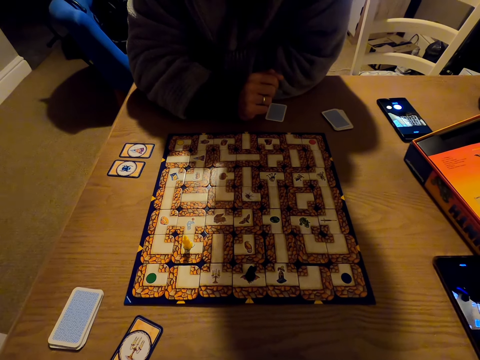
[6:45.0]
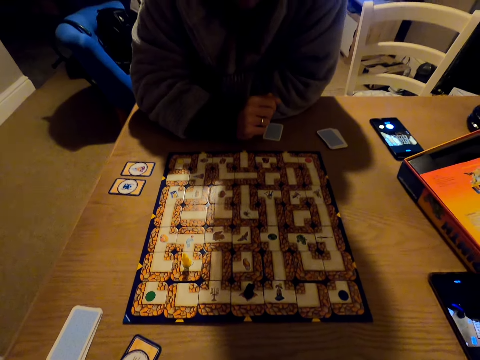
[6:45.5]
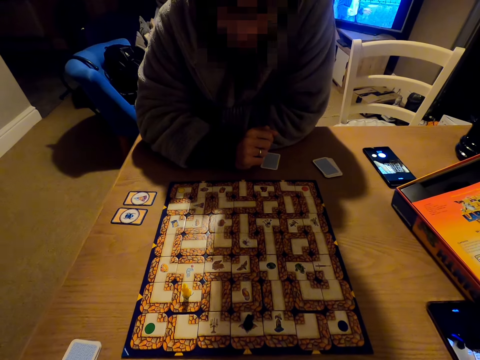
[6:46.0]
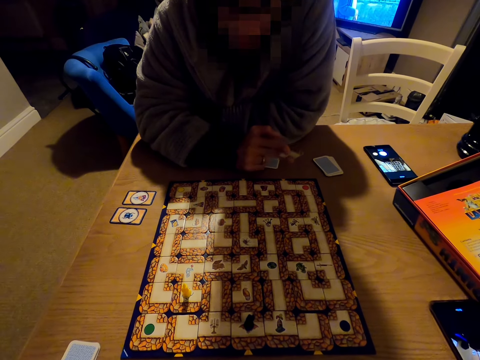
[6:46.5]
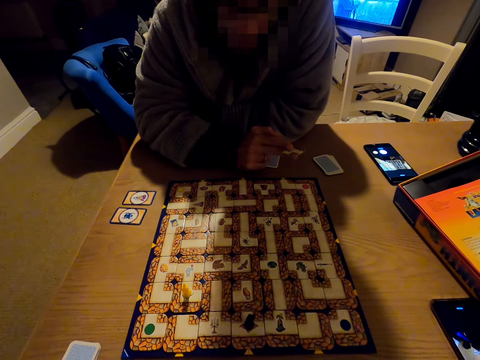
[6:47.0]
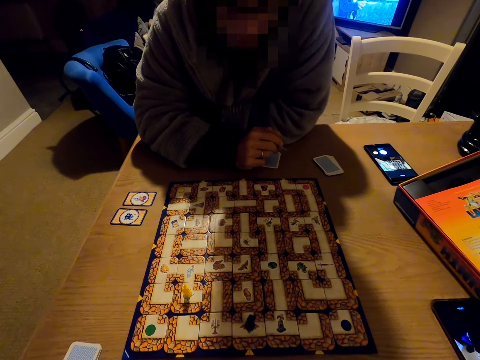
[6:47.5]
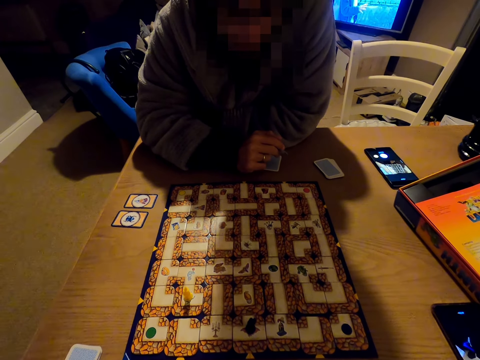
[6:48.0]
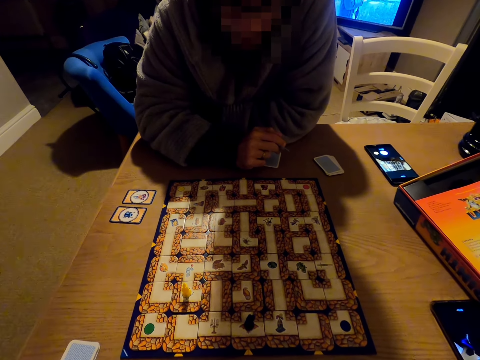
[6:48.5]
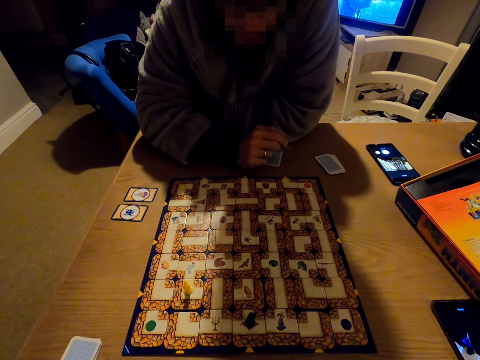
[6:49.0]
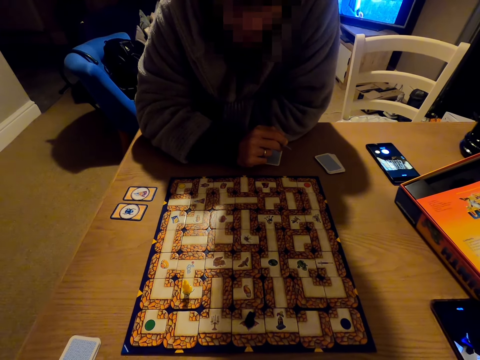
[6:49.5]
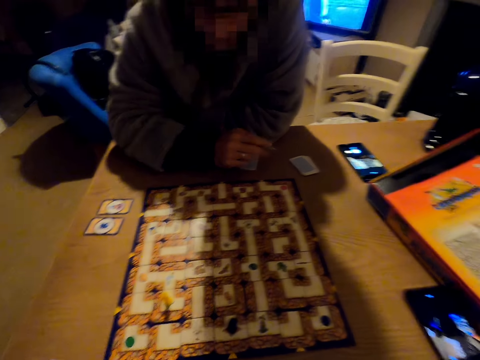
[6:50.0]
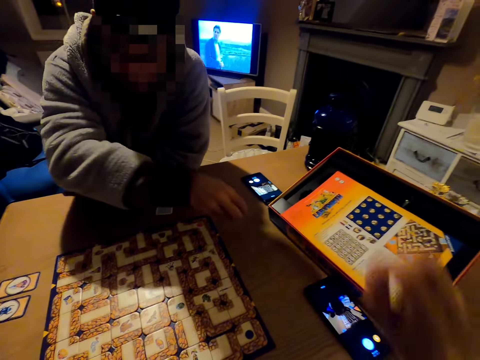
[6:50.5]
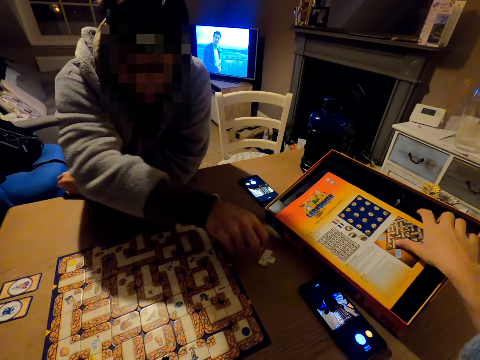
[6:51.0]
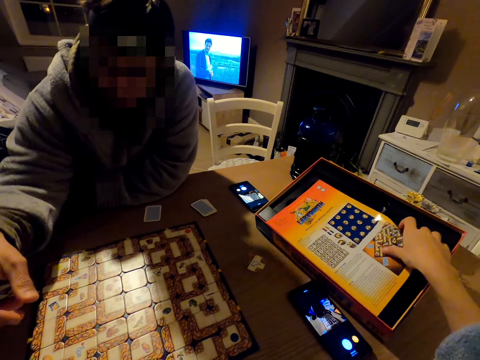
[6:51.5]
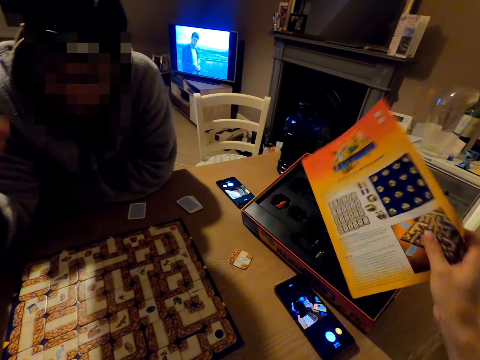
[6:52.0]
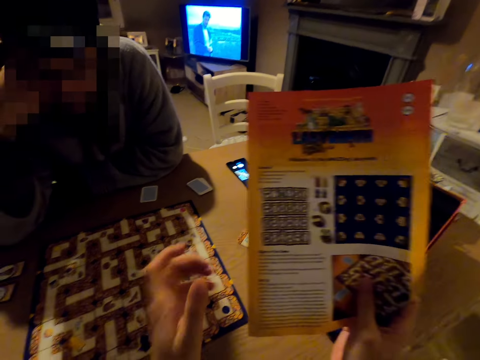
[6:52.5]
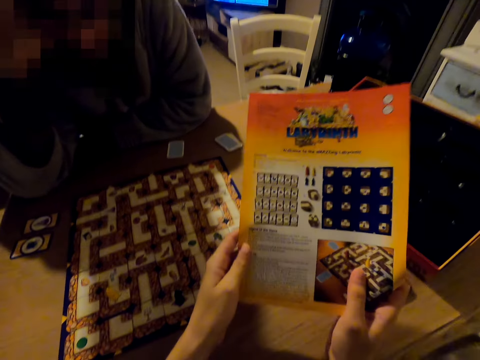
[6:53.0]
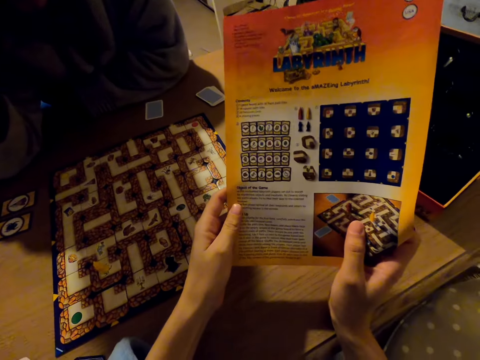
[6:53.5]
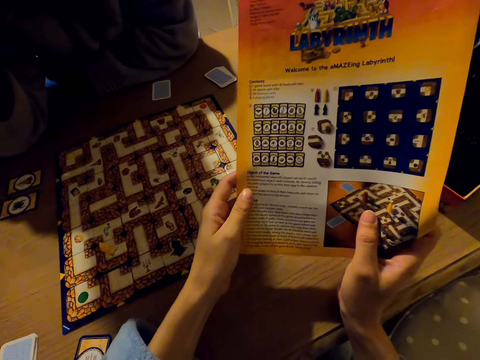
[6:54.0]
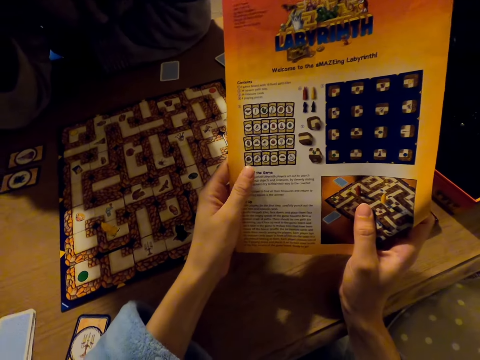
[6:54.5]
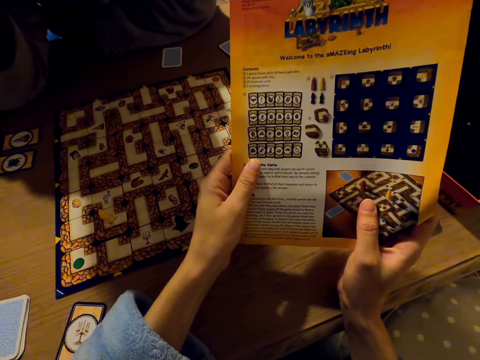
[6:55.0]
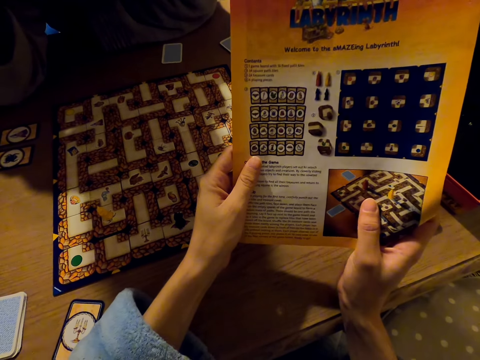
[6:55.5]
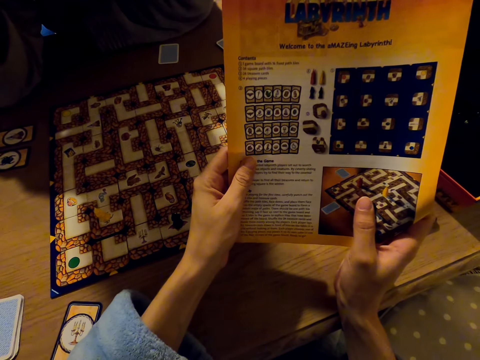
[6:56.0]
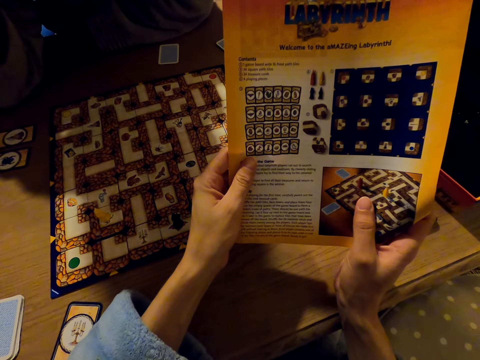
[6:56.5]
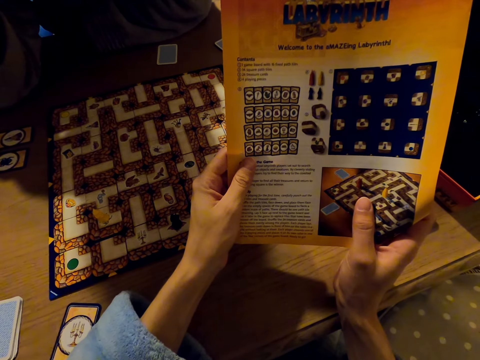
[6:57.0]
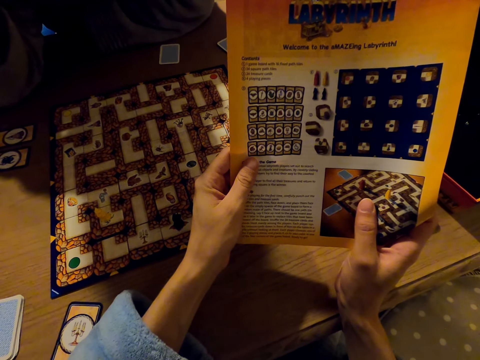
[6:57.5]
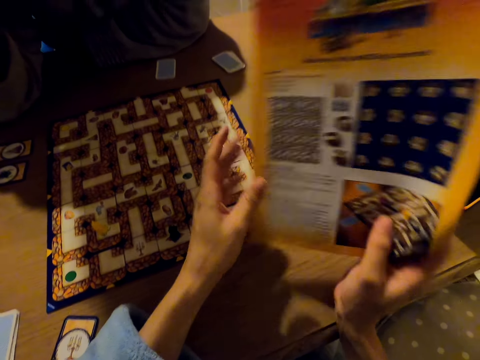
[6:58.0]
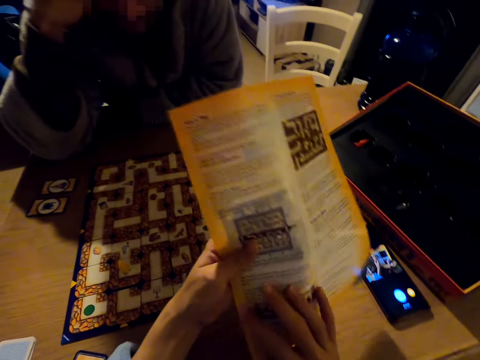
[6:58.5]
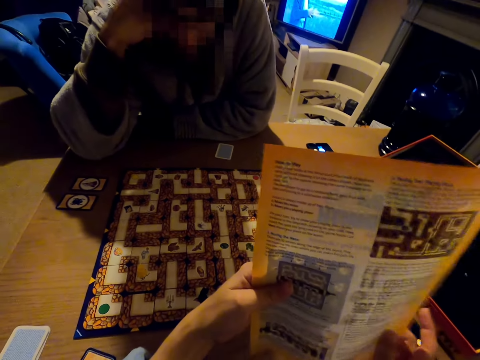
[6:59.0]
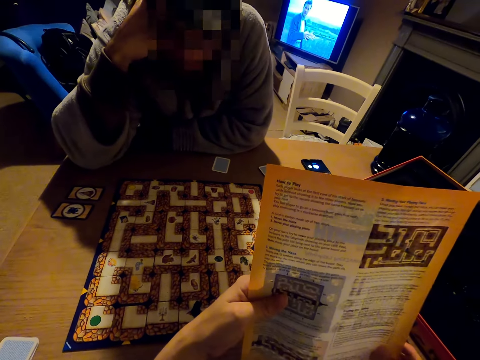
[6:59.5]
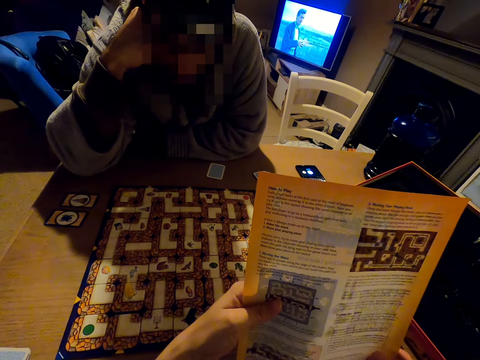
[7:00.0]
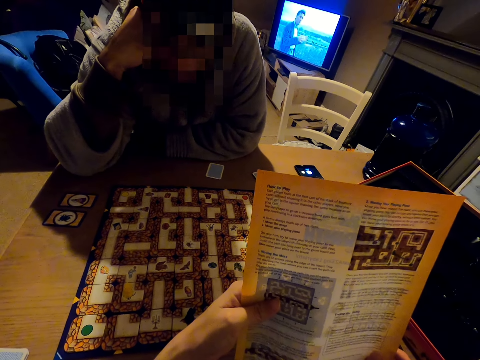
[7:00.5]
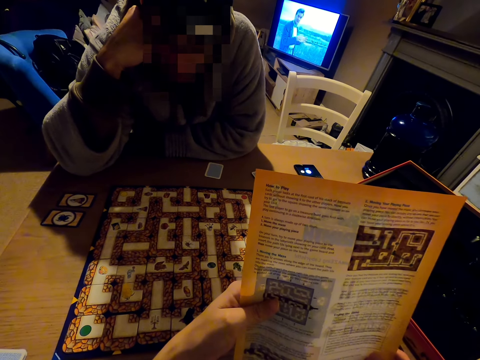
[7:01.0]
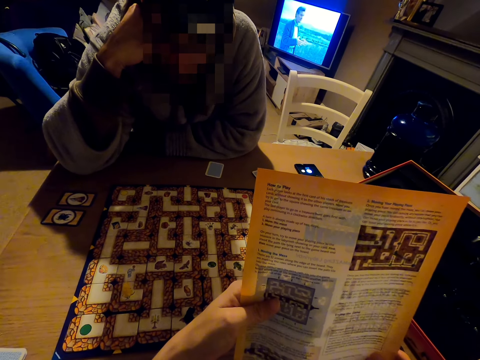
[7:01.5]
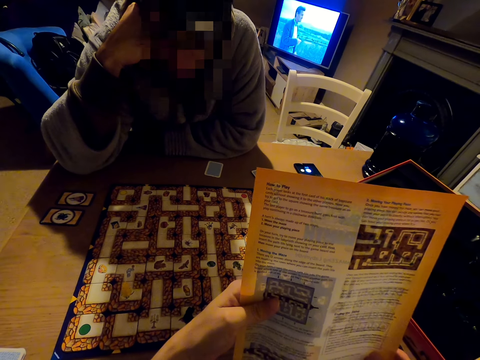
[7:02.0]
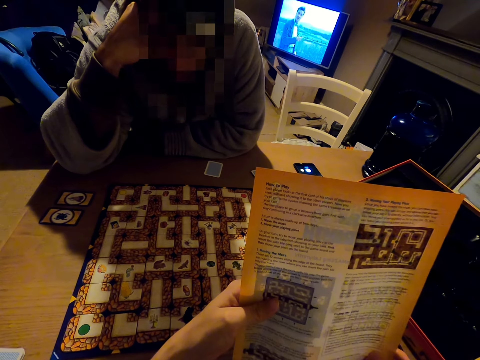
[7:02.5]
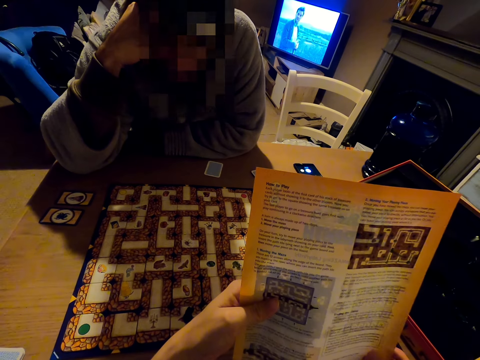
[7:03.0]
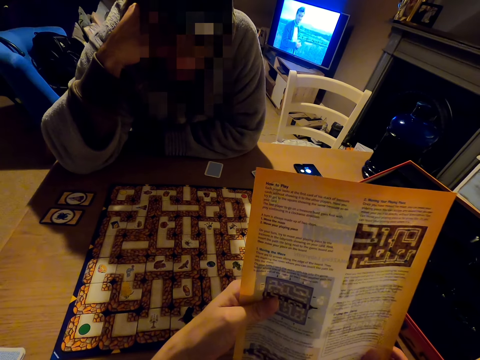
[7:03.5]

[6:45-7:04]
The camera wearer talks to a man. The man holds a labyrinth board game piece. The camera wearer picks up the instruction paper or book. They read the paper. They turn the paper and read the paper.

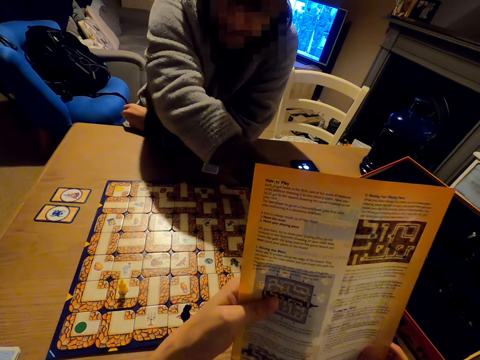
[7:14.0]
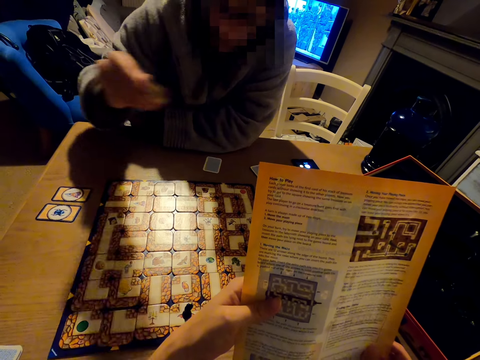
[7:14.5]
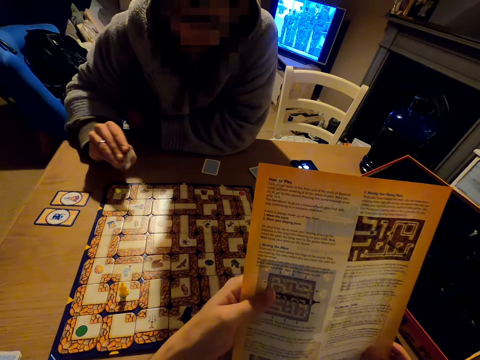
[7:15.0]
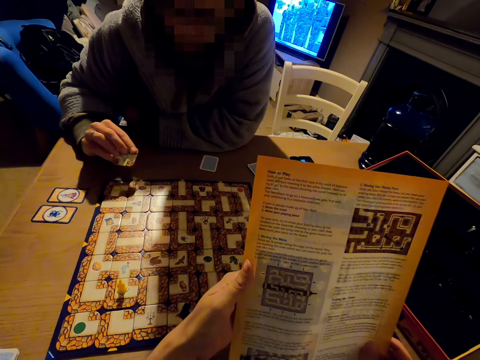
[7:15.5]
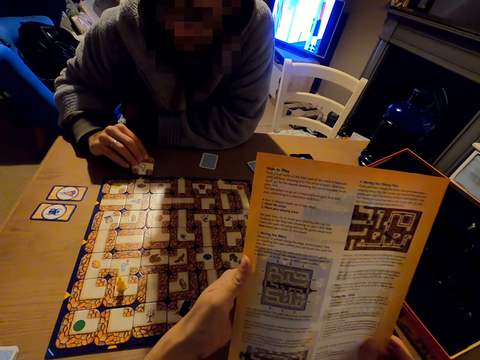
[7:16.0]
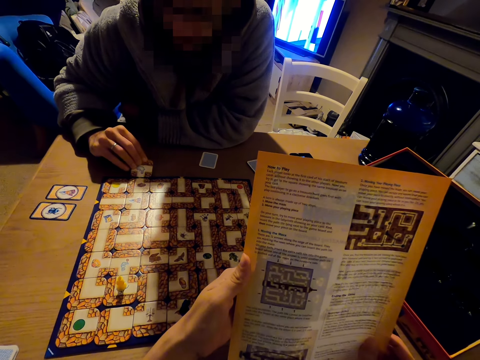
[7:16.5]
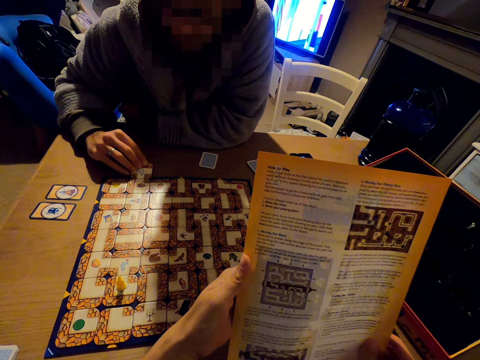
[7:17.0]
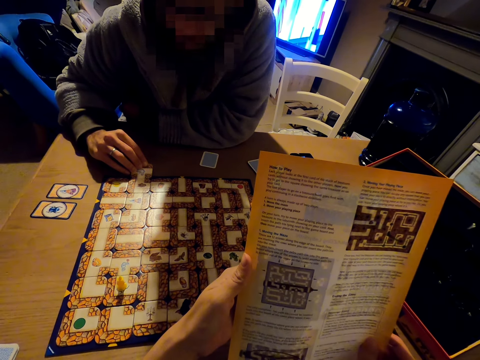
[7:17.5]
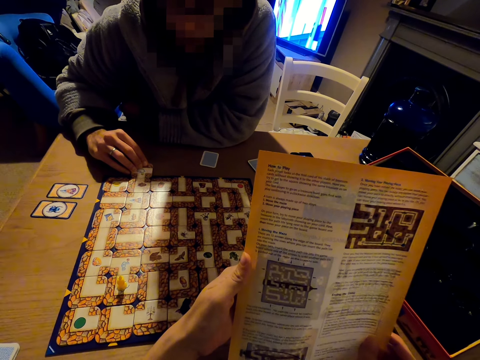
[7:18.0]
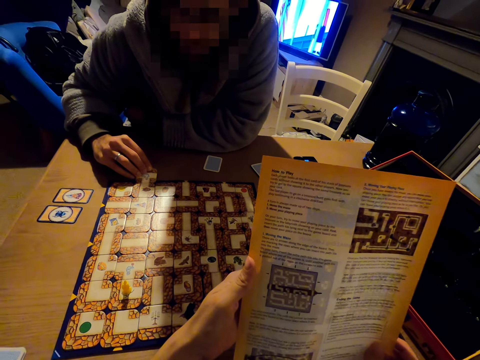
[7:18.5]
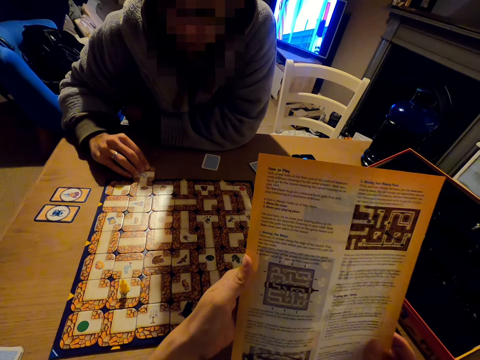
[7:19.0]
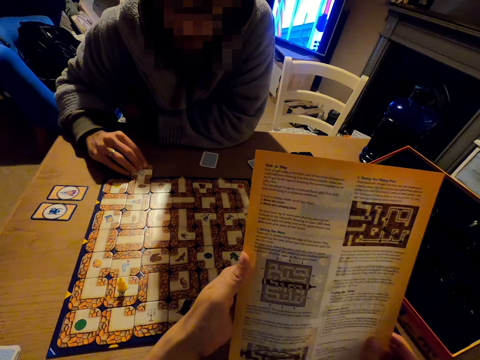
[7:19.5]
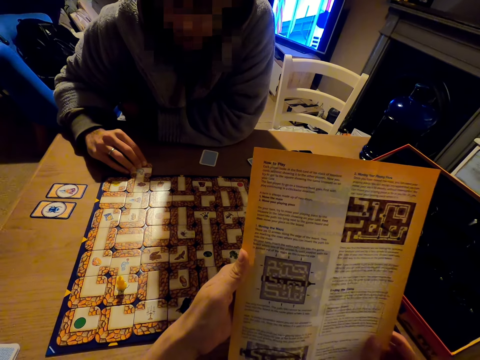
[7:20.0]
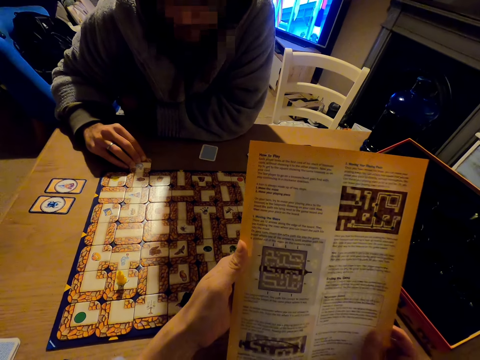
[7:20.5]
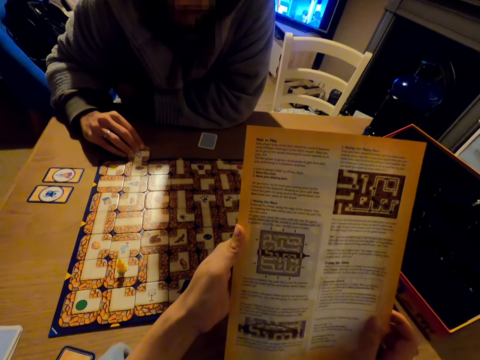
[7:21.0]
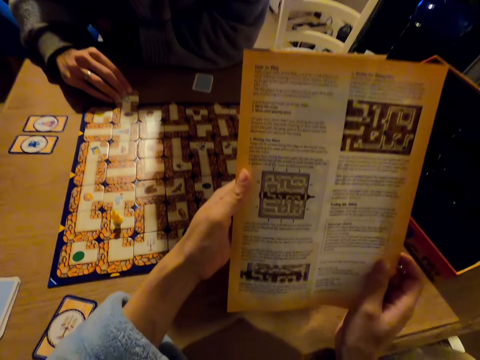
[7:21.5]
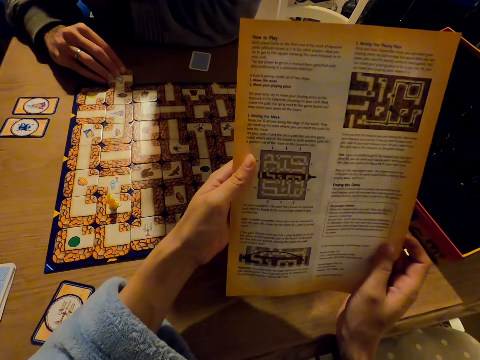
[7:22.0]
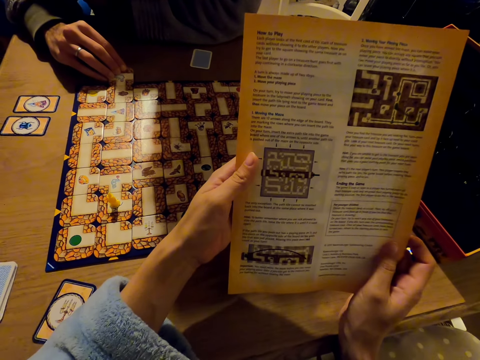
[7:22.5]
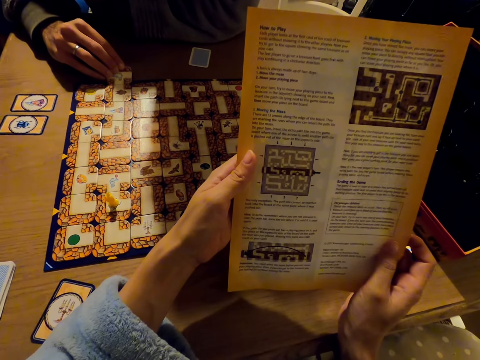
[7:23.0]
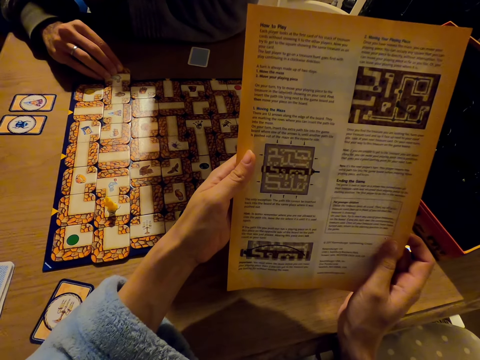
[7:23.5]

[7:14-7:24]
A man picks up a labyrinth board game piece.
